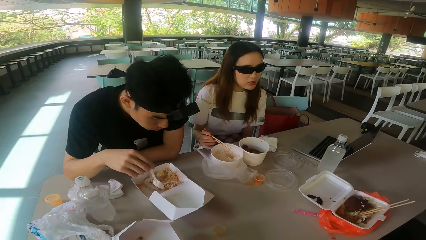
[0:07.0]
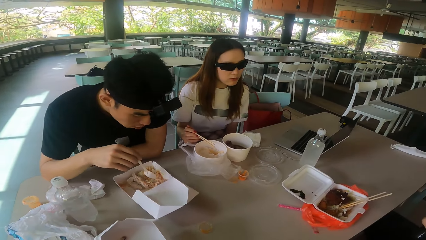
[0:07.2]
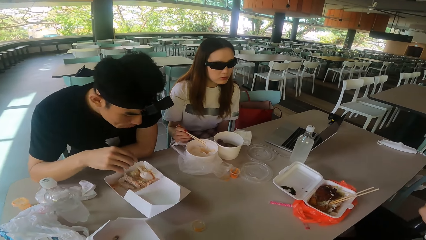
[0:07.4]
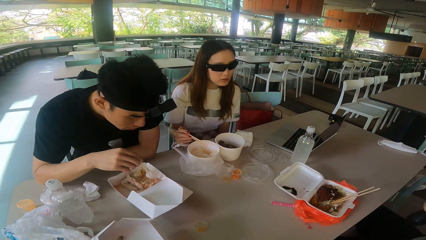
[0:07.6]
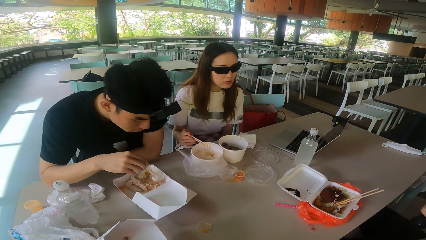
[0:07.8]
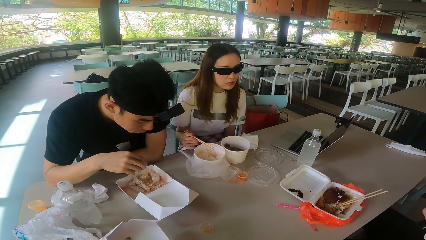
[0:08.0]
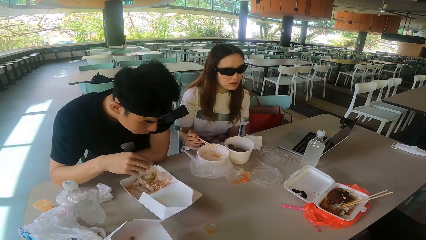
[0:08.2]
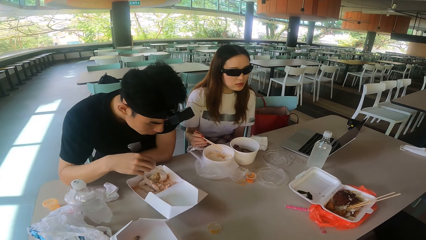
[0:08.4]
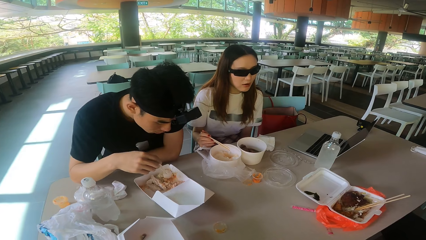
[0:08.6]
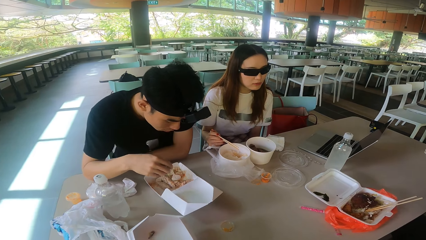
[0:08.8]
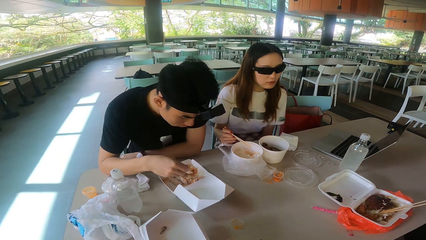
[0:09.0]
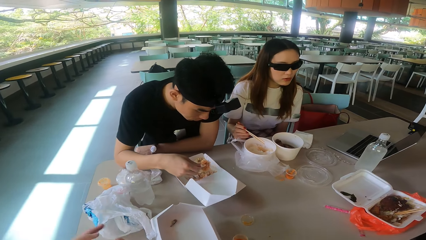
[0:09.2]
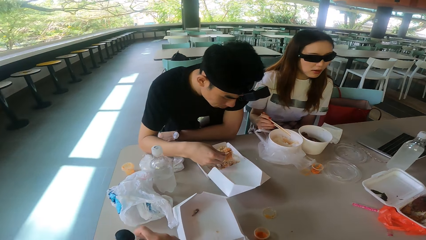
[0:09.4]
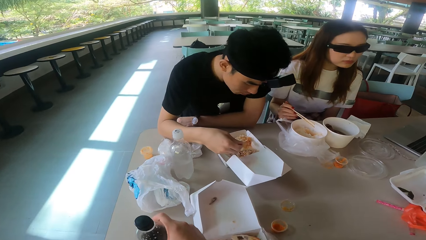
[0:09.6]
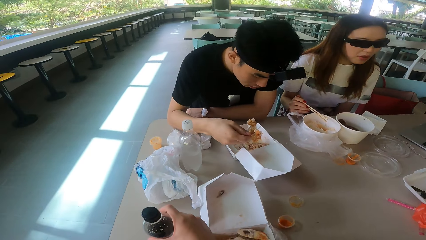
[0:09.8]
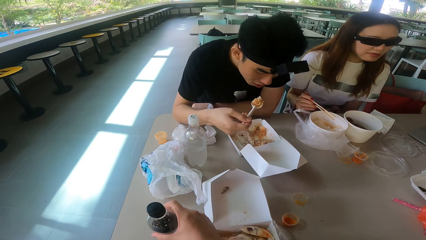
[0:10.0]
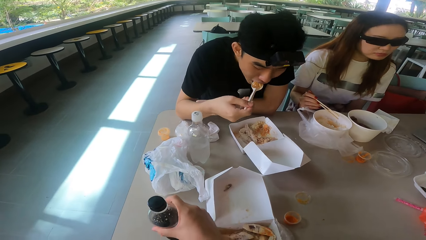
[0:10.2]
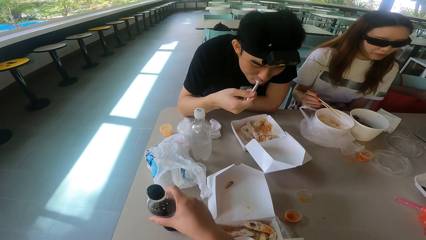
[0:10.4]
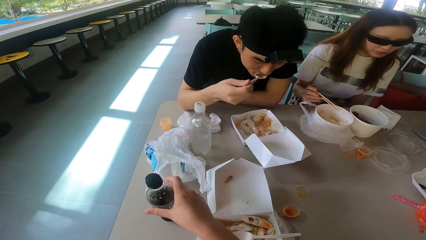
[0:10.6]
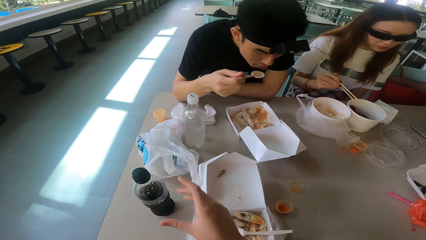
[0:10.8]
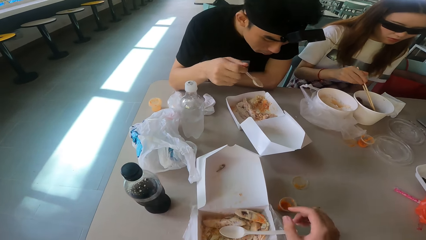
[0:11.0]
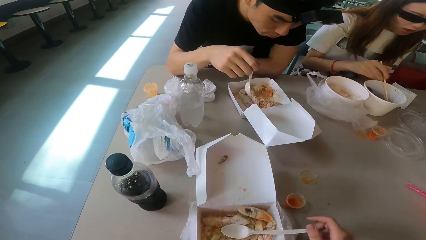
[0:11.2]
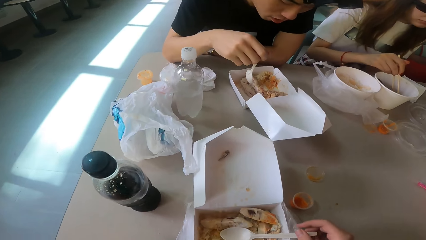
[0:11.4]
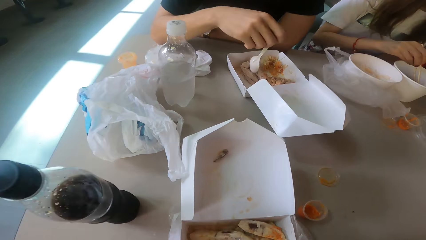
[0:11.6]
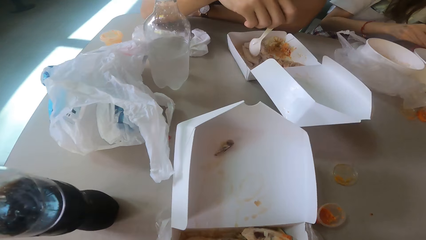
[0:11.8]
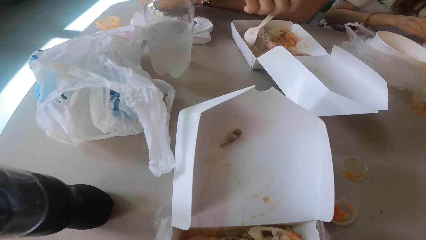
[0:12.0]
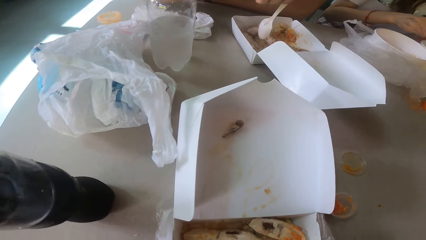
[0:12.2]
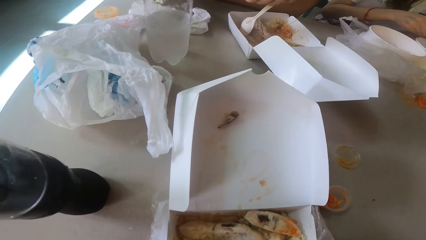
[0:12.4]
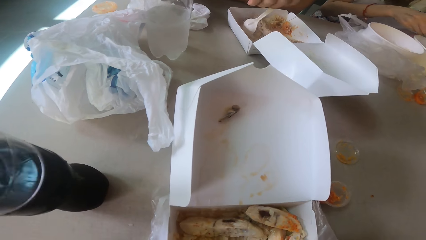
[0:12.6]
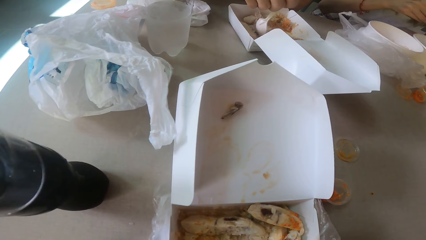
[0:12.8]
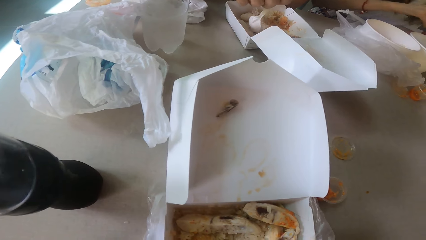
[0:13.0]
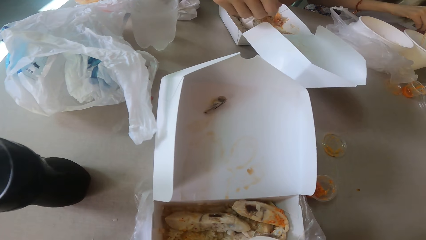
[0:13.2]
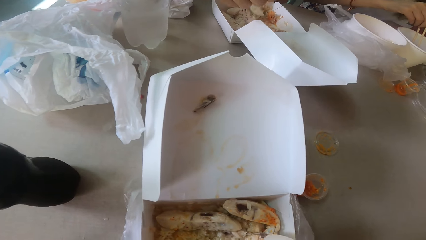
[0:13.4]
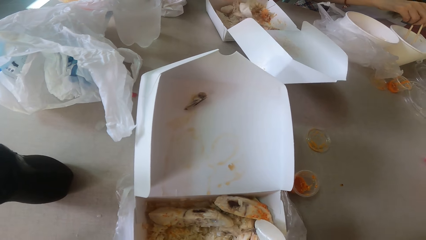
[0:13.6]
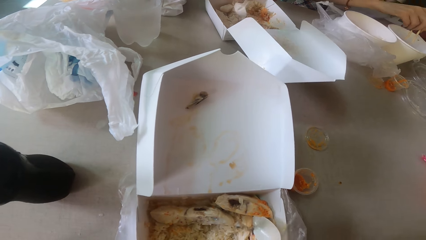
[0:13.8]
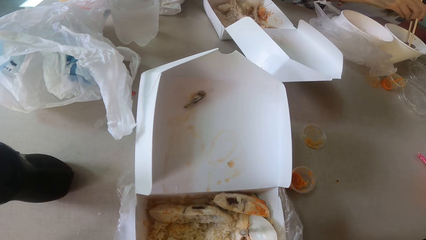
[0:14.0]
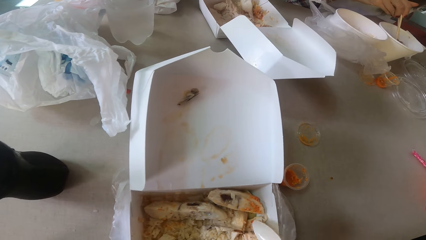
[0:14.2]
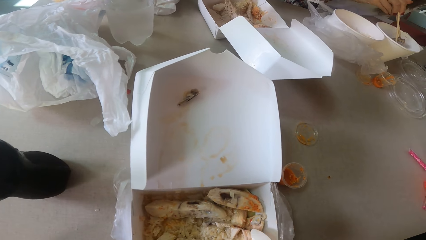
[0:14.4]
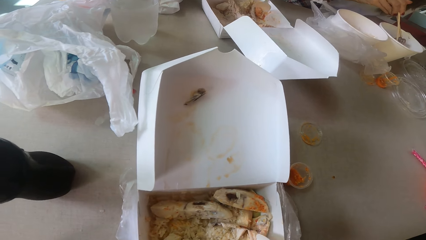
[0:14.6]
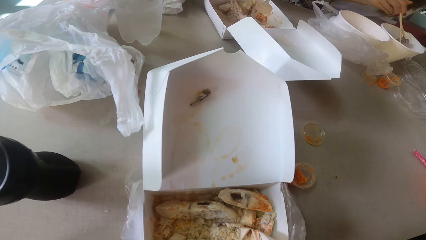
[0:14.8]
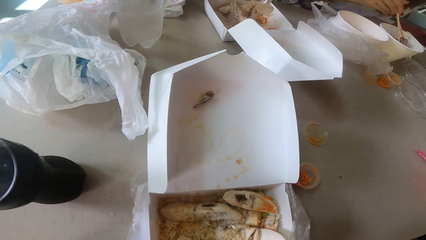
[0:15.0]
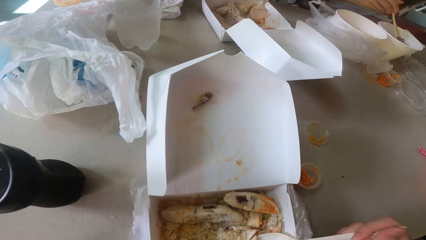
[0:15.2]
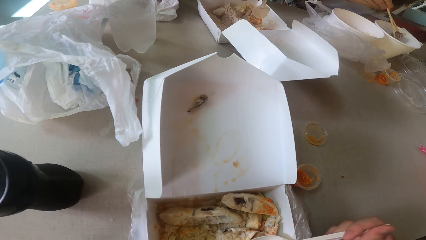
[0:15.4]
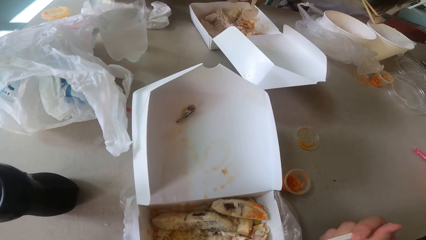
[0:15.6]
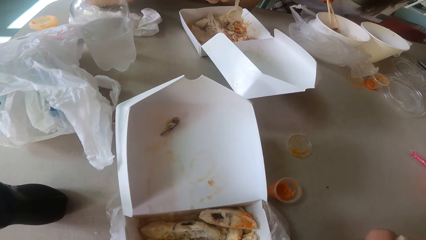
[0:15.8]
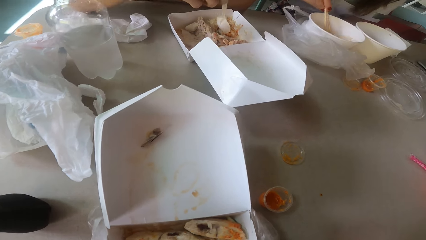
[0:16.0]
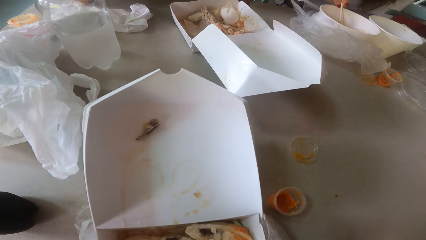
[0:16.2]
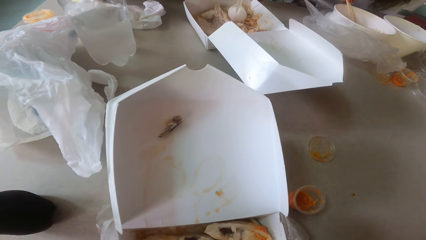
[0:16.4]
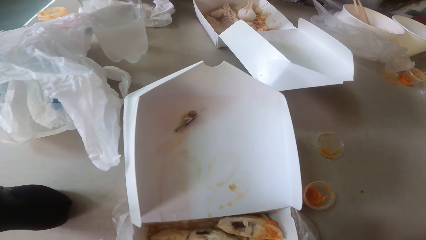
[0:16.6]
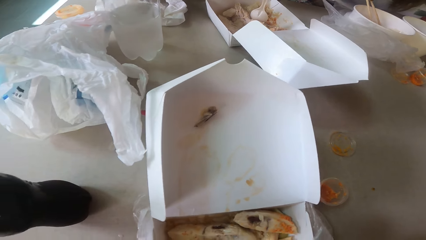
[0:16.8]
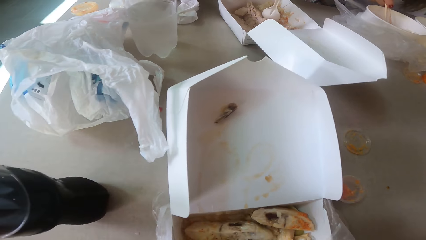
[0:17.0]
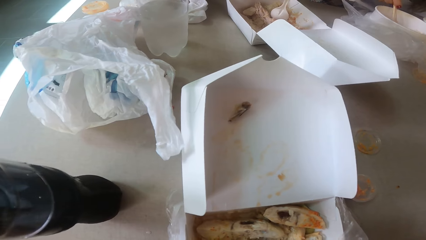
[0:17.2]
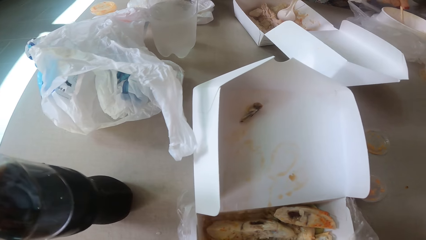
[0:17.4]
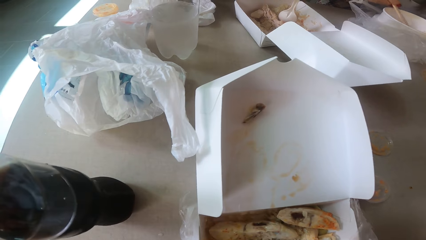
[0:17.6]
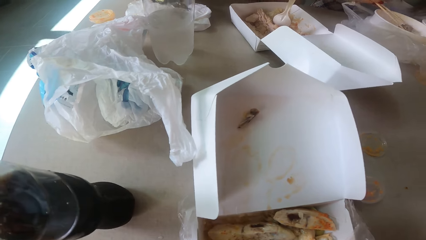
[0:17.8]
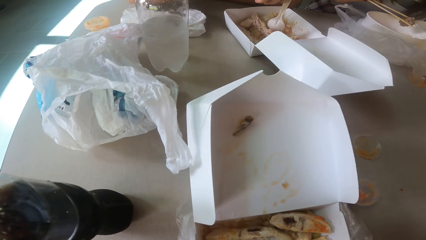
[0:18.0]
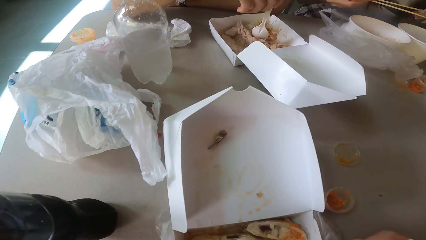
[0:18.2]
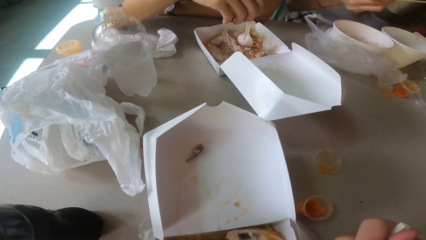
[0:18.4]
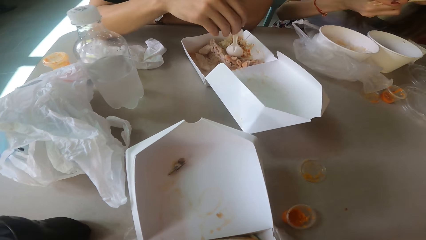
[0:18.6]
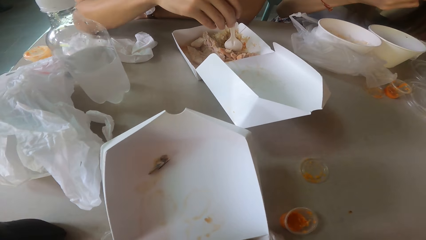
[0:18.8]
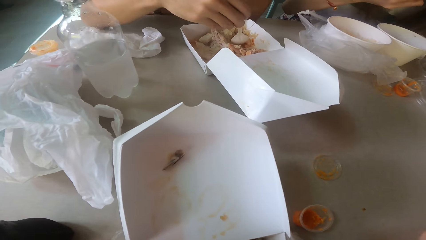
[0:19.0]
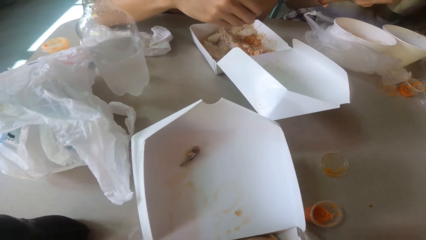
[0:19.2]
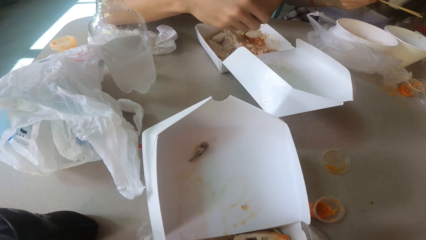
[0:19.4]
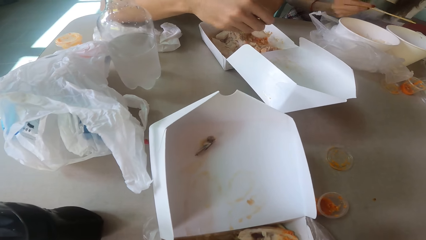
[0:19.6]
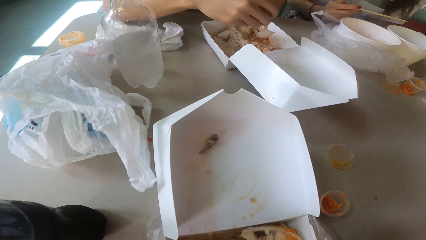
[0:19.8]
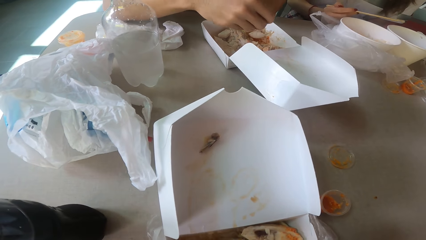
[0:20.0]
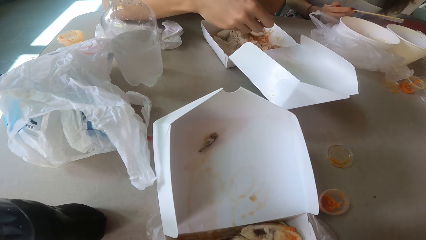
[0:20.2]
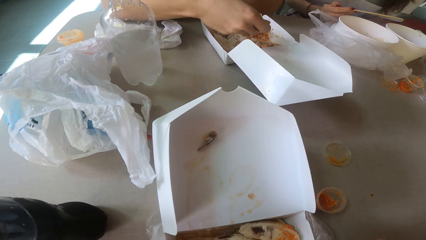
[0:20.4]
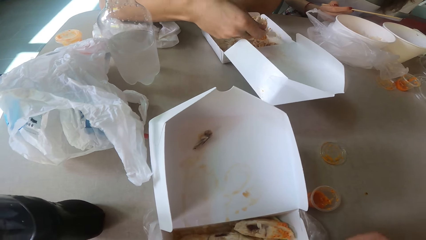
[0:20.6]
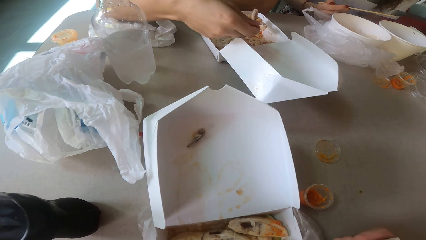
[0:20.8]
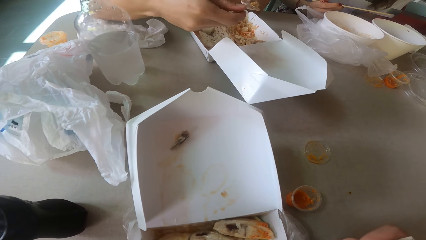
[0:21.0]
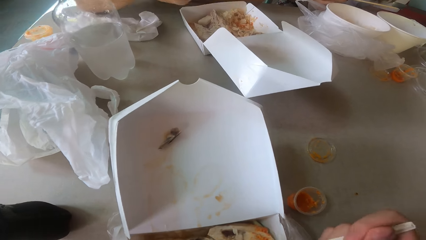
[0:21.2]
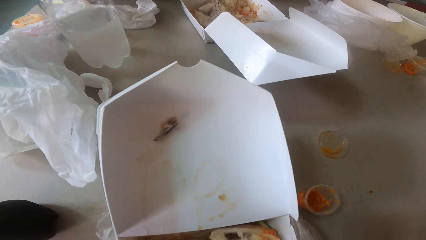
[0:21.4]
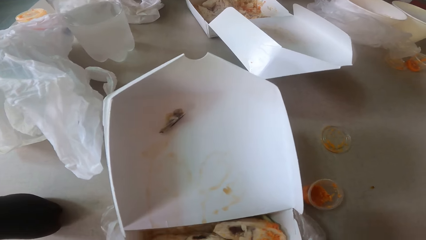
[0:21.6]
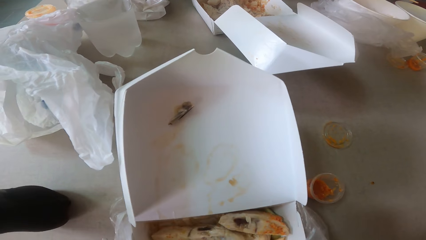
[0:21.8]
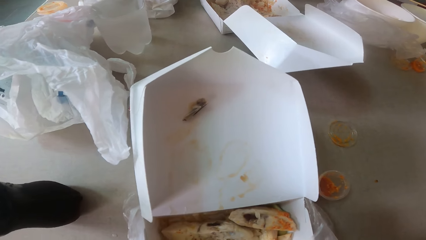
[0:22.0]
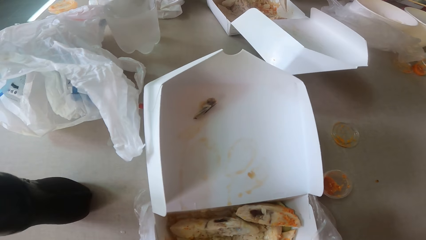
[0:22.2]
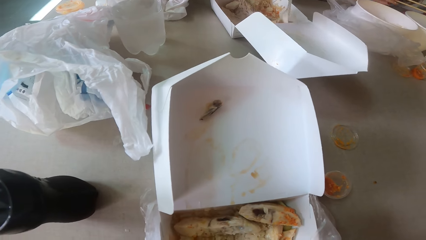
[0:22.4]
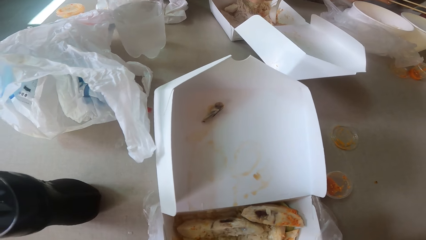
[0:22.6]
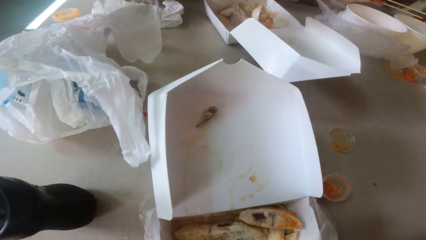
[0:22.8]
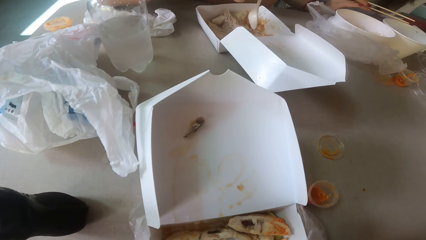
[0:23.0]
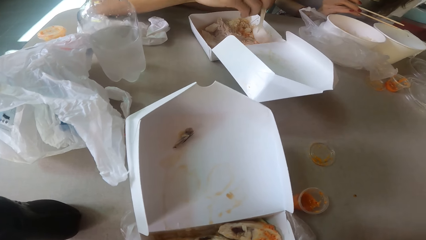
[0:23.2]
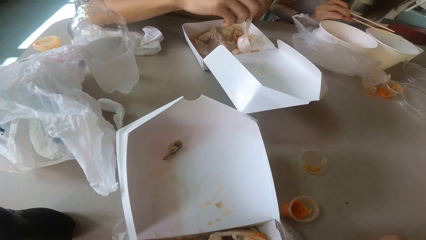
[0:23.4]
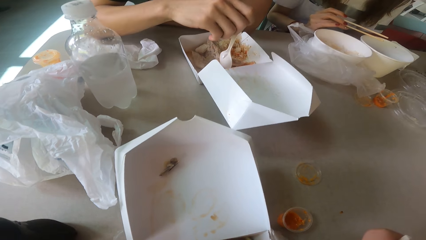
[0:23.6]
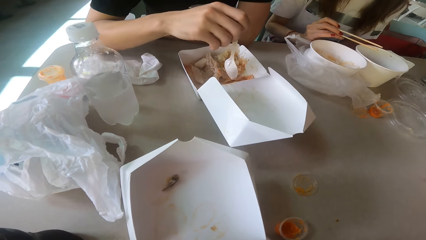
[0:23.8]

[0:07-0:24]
A man scoops the food. The camera wearer puts the drink bottle on the table. The man eats the food. The camera wearer eats the food. They scoop food with a spoon. The man eats the food.
